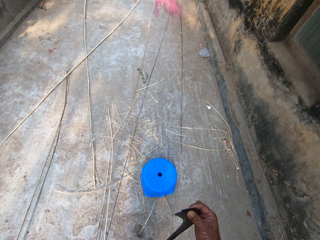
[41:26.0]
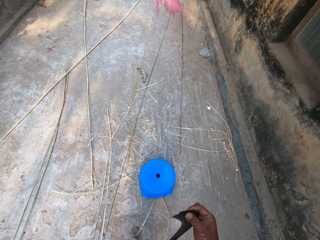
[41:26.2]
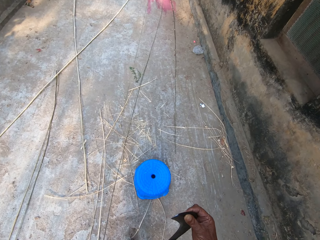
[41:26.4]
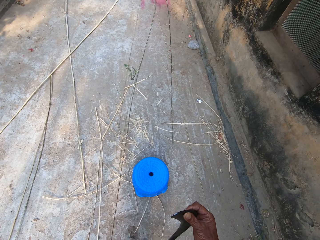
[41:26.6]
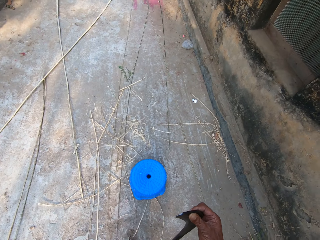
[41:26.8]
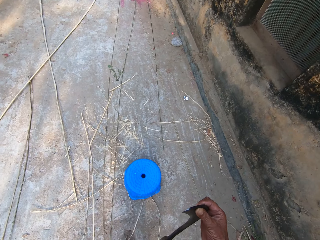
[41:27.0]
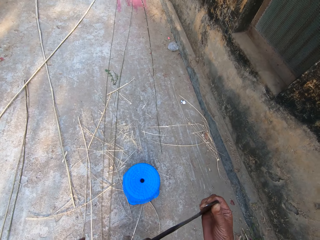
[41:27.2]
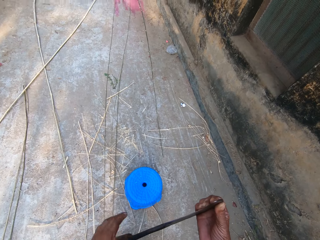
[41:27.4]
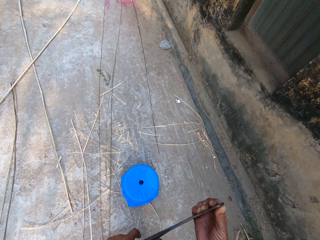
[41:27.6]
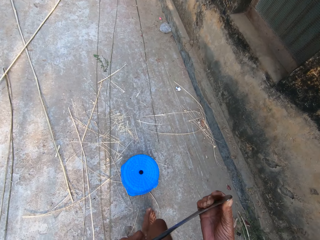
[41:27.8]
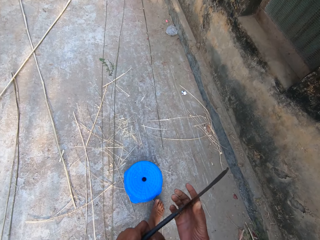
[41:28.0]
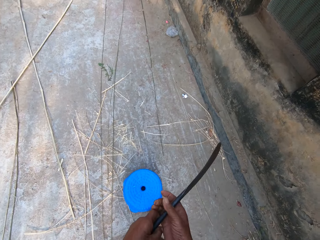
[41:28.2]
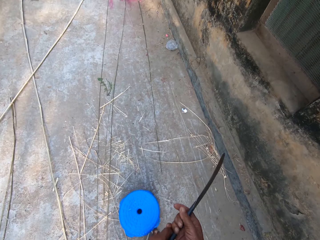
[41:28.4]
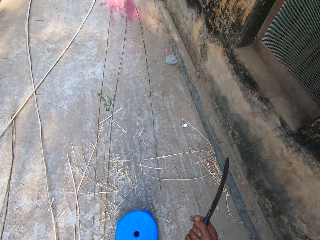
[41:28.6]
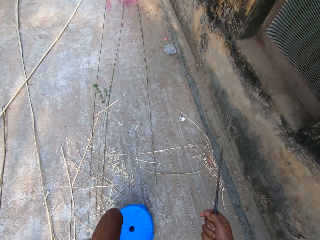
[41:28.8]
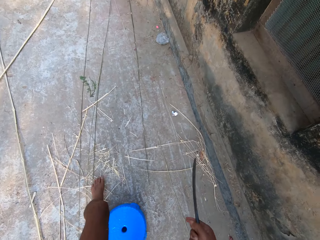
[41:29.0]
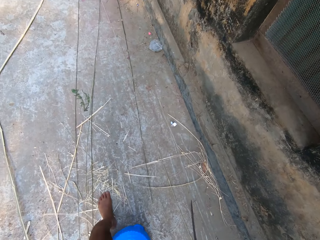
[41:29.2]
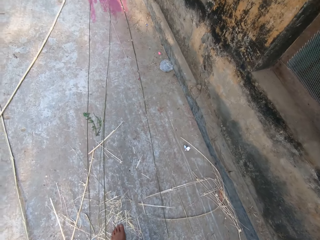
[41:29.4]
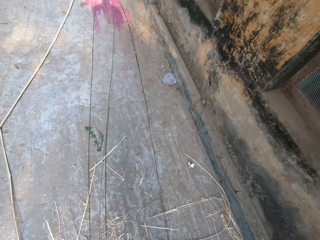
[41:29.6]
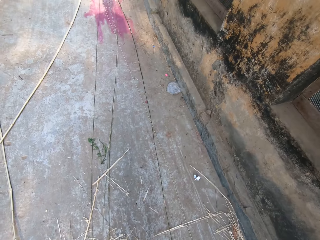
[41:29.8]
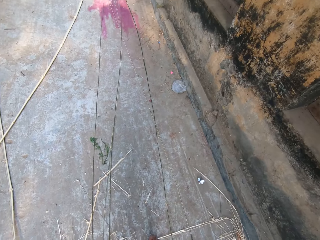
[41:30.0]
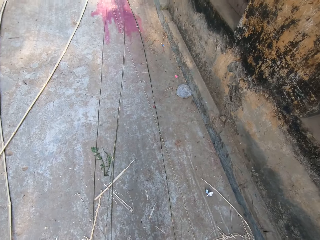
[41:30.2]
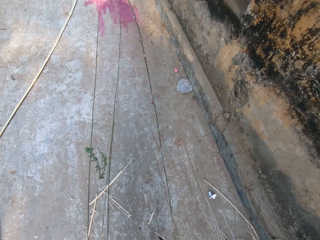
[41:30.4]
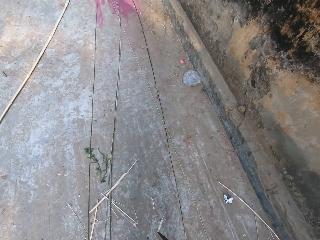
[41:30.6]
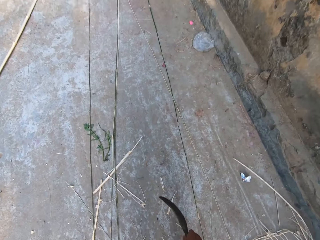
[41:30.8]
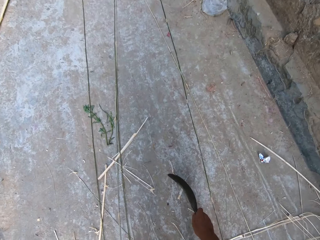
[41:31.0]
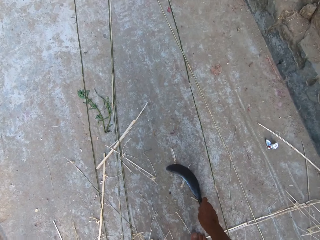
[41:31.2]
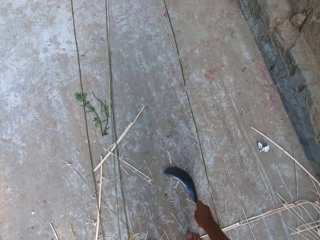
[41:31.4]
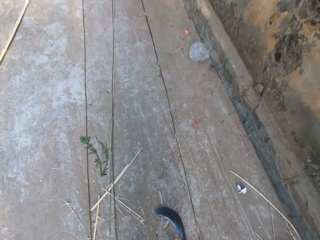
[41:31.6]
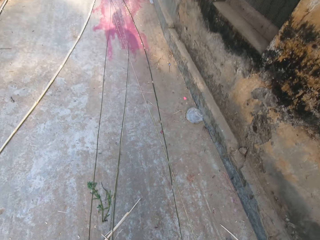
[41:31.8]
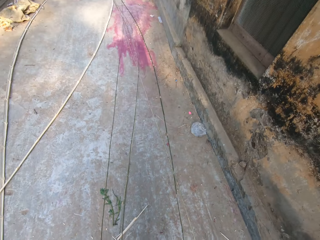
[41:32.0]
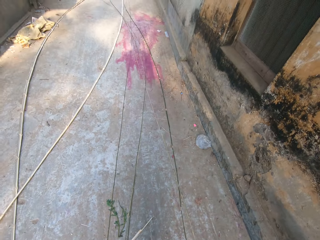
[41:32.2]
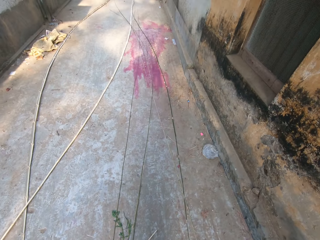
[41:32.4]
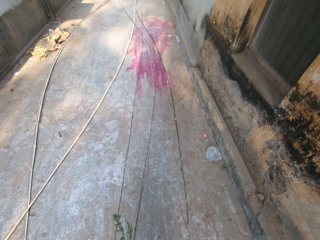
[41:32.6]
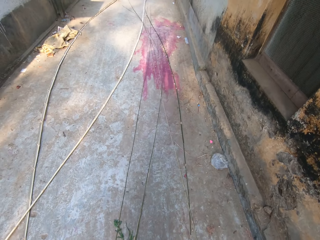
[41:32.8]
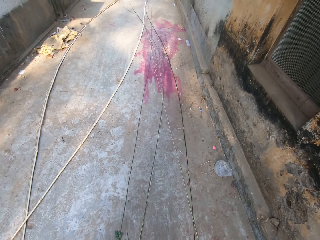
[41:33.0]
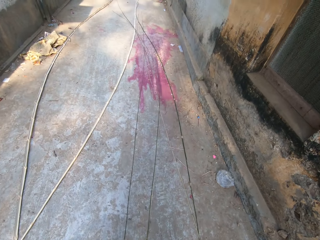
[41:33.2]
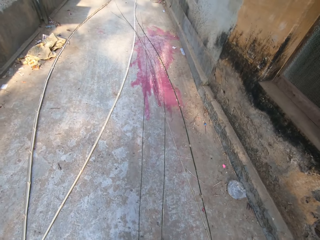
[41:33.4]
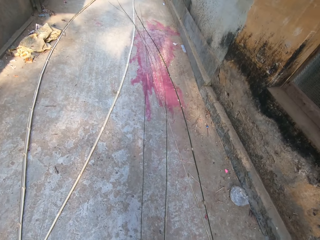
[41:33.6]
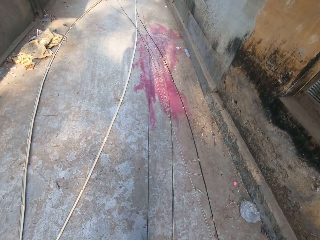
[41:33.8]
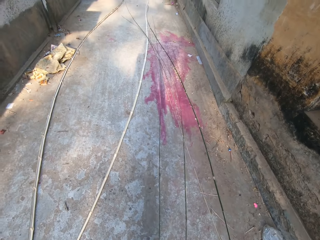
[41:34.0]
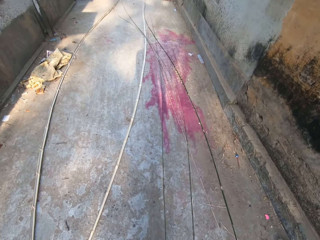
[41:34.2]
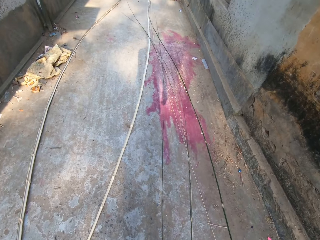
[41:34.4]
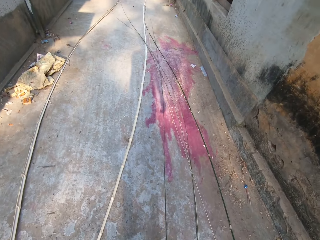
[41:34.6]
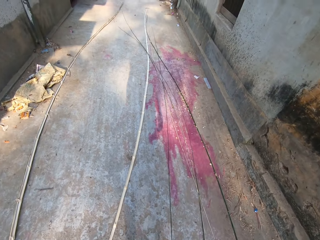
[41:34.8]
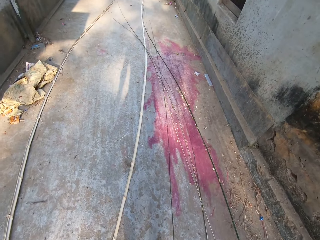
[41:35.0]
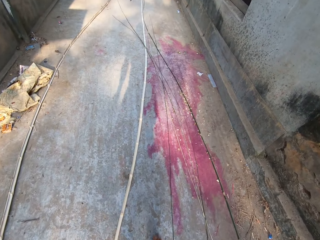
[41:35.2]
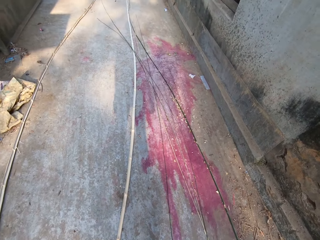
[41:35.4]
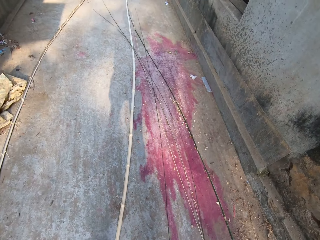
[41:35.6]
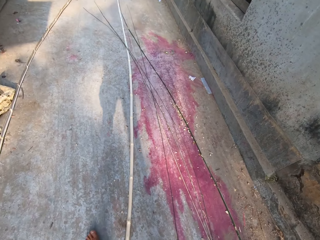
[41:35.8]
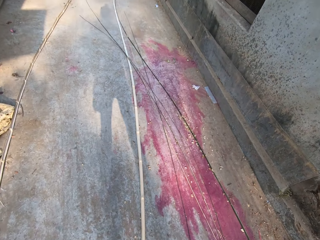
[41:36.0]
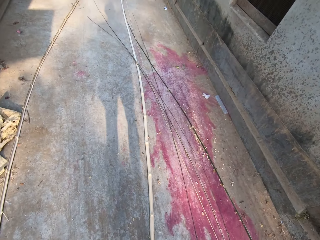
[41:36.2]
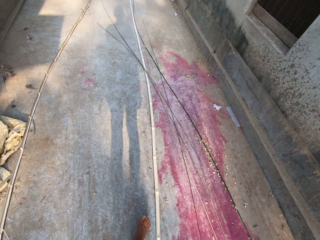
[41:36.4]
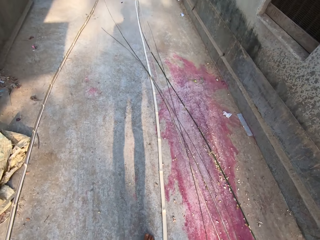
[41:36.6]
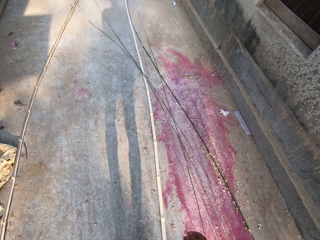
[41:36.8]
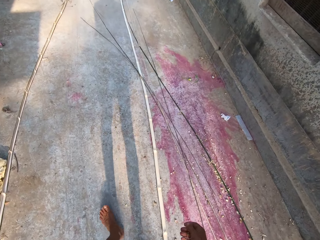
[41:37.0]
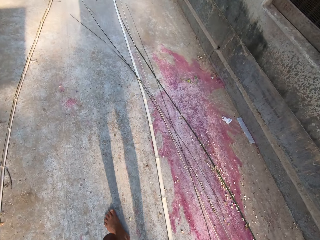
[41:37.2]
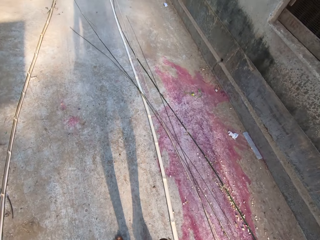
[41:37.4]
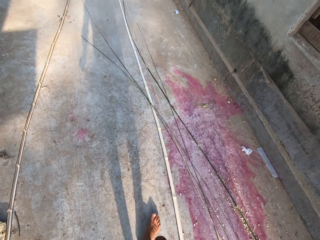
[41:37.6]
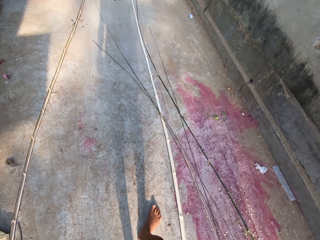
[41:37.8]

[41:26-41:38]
The camera wearer adjusts the kukri with both hands. He walks across the corridor. He places the kukri on the ground with his right hand. He walks across the corridor.

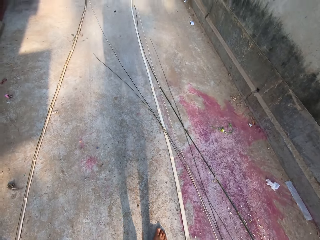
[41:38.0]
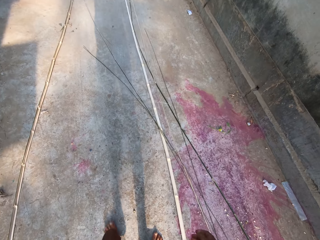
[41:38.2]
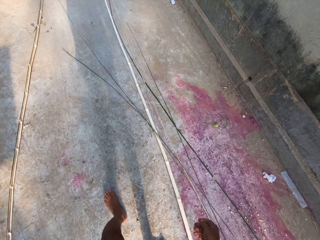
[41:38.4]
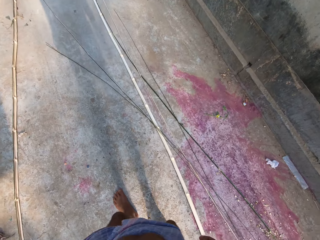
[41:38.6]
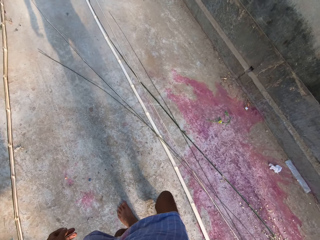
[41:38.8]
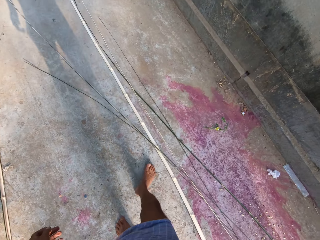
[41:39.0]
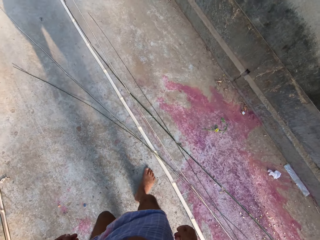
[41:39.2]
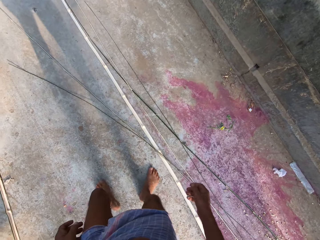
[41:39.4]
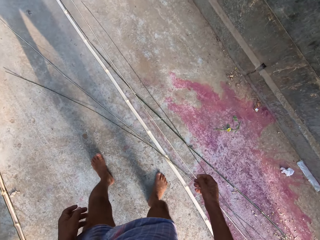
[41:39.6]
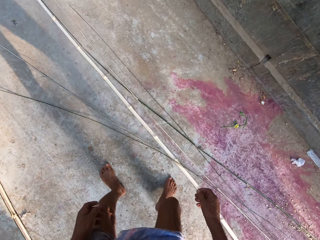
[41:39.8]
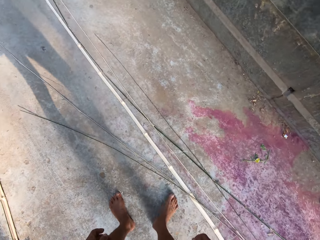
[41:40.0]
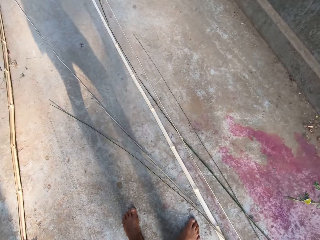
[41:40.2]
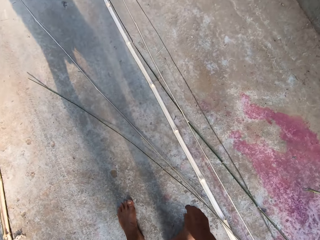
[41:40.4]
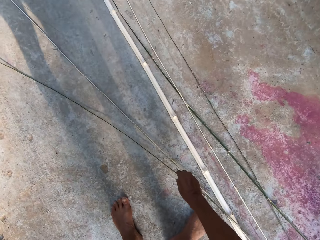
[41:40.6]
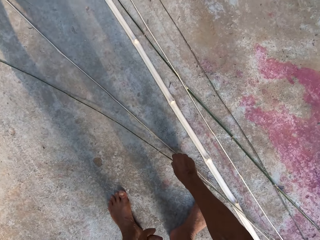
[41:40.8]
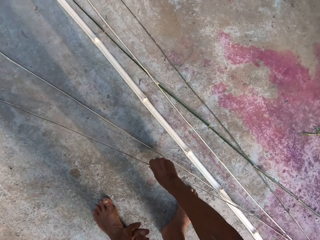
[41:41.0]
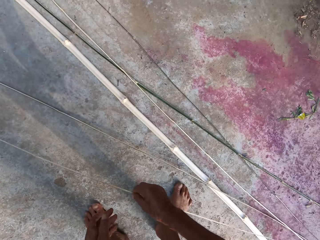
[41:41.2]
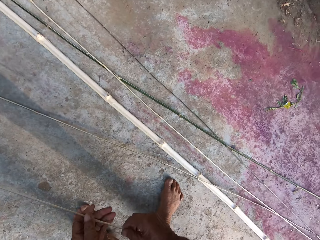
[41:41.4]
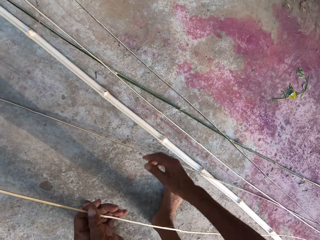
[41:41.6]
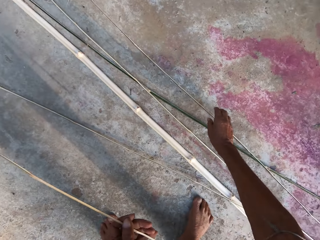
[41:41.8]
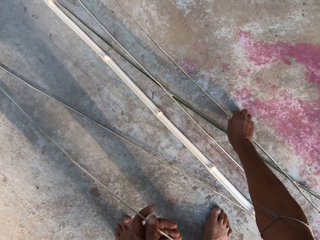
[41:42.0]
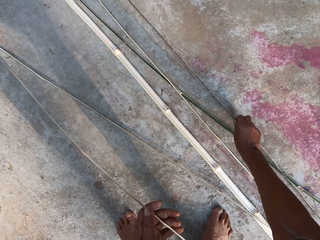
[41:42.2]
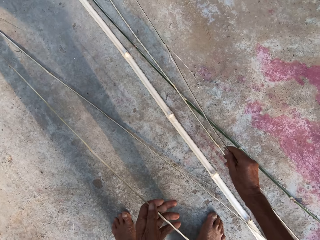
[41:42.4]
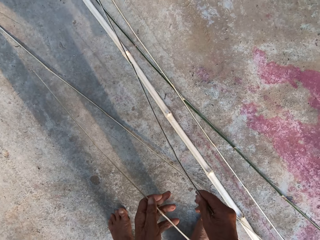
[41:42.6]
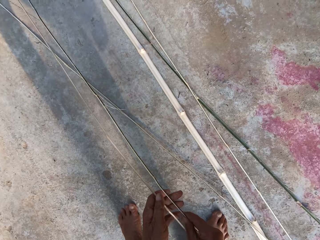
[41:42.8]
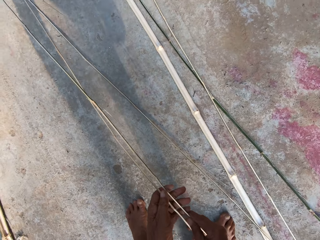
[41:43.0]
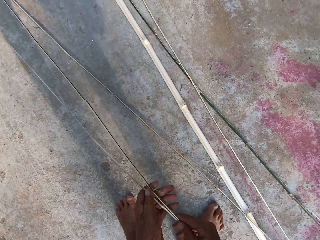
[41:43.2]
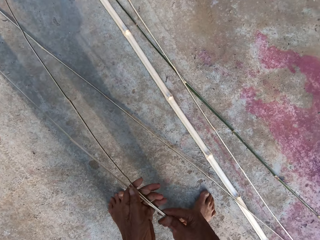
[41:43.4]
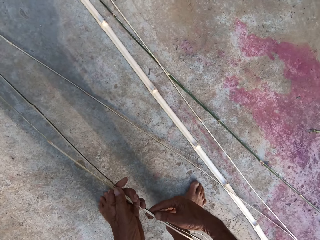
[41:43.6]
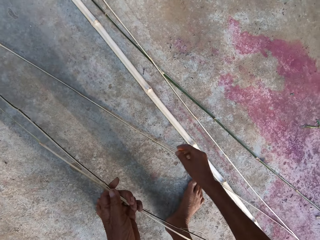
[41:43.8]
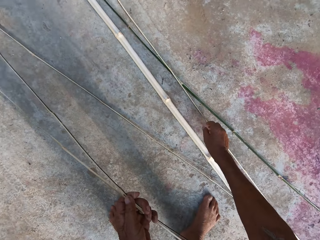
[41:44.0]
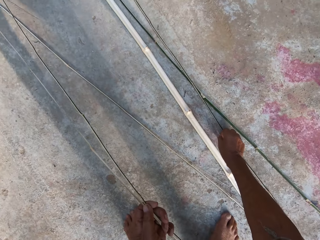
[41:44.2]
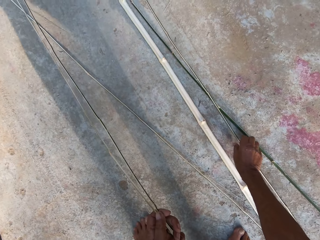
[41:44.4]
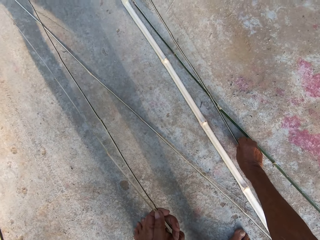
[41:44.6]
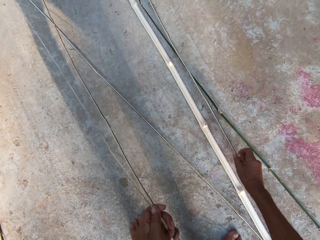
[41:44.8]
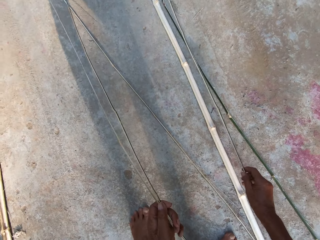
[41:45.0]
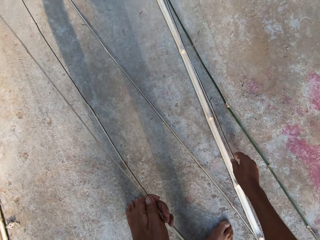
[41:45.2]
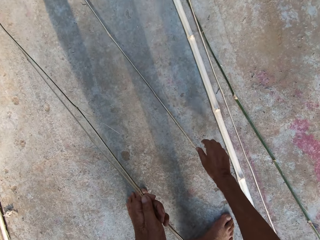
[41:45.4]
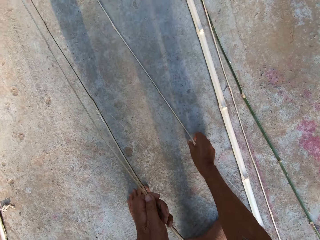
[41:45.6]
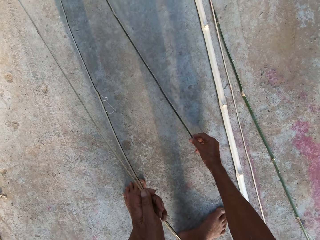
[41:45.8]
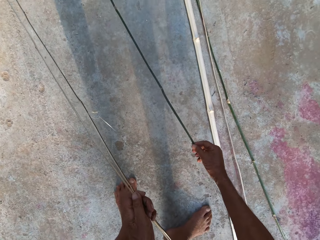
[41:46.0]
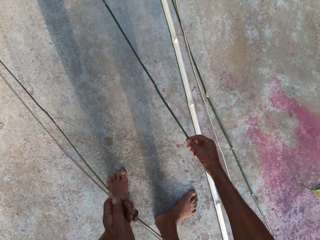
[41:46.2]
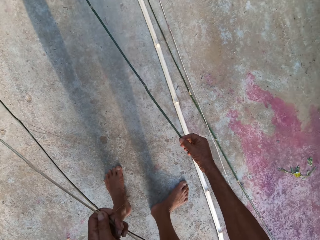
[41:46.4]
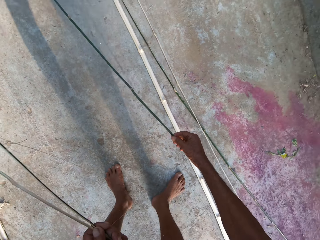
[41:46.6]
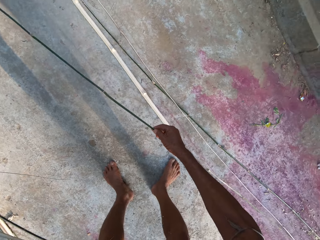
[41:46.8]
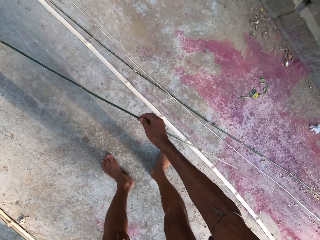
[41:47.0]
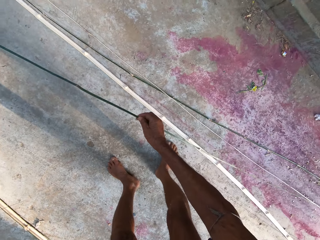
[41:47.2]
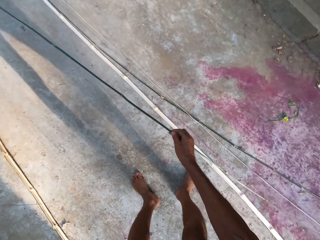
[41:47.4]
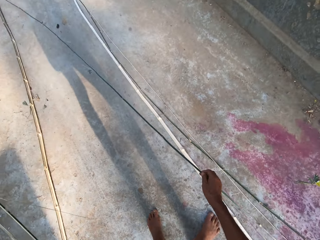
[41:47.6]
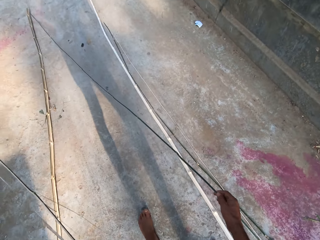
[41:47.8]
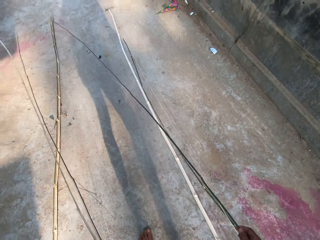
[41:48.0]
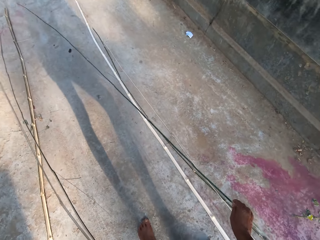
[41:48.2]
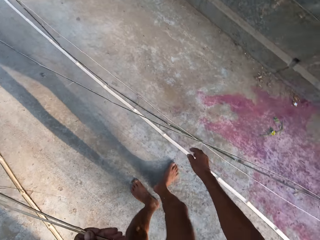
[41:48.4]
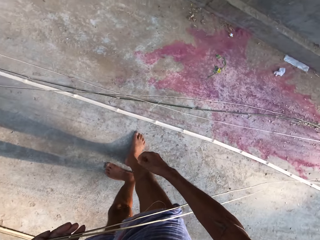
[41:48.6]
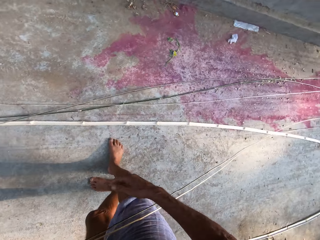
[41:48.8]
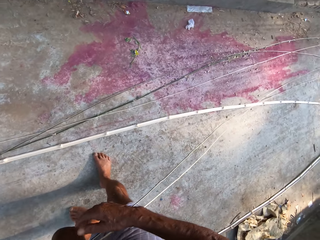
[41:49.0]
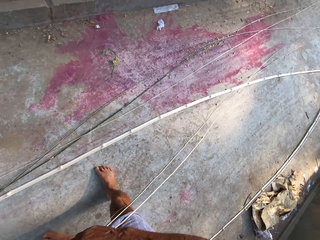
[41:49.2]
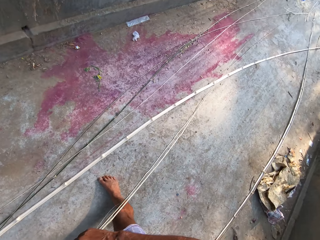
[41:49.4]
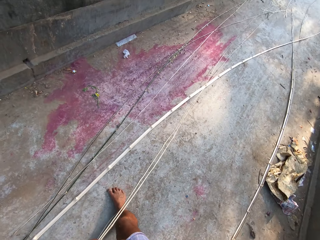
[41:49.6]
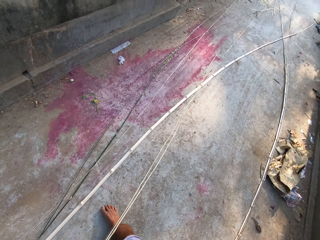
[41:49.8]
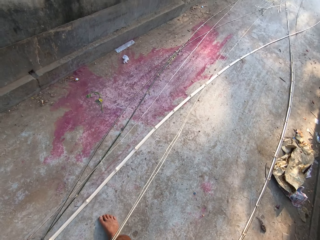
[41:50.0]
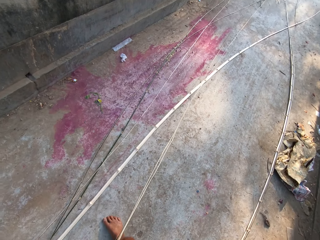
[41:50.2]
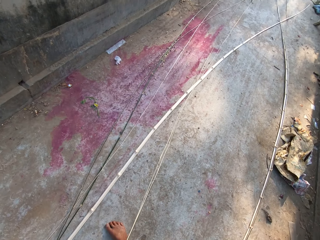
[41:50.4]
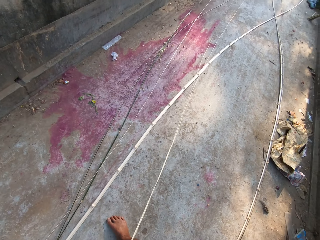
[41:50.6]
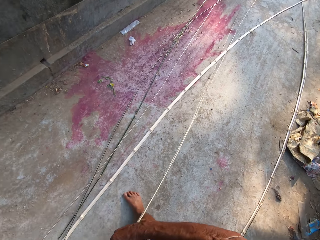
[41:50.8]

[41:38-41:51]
The camera wearer picks up a bamboo strip from the ground with his right hand. He passes the bamboo strip from his right hand to his left hand. He picks up a bamboo strip from the ground with his right hand. He passes the bamboo strip from his right hand to his left hand. He touches a bamboo strip on the ground with his right hand. He picks up a bamboo strip from the ground with his right hand. He places the bamboo strip on the ground with his right hand. He touches the bamboo strips in his left hand with his right hand.
